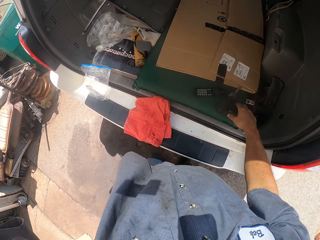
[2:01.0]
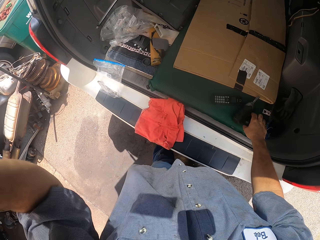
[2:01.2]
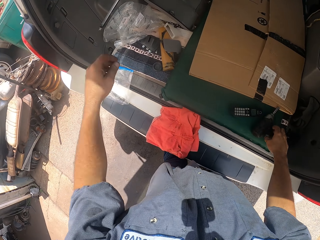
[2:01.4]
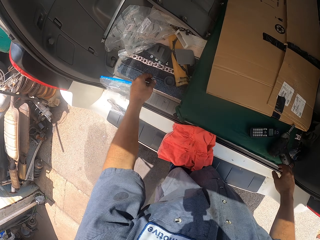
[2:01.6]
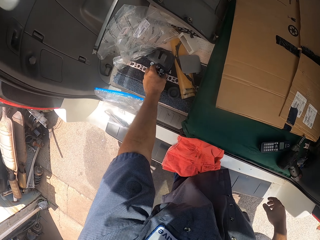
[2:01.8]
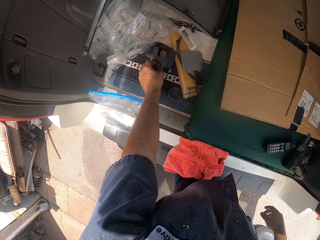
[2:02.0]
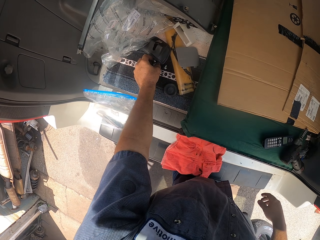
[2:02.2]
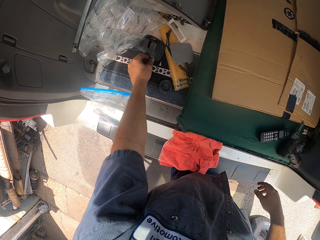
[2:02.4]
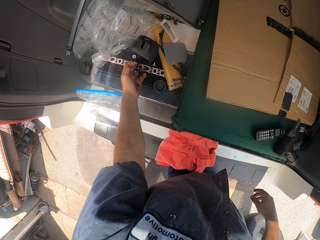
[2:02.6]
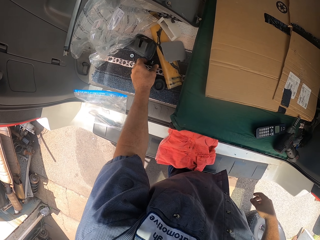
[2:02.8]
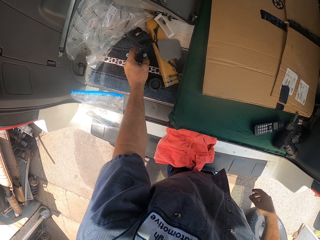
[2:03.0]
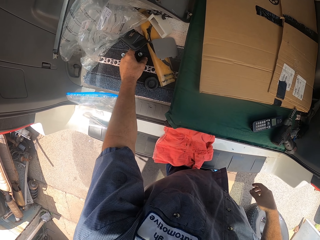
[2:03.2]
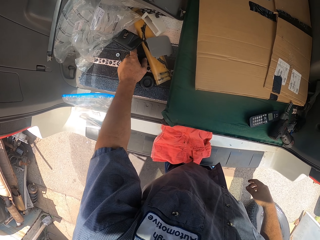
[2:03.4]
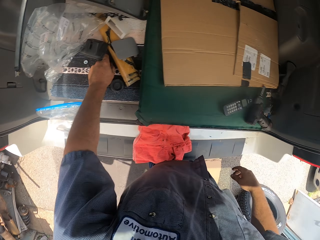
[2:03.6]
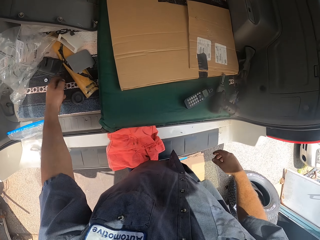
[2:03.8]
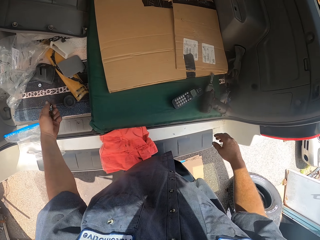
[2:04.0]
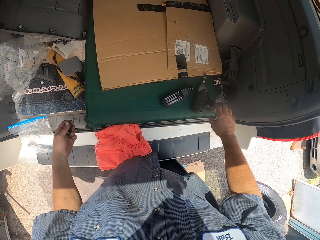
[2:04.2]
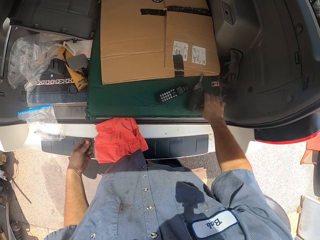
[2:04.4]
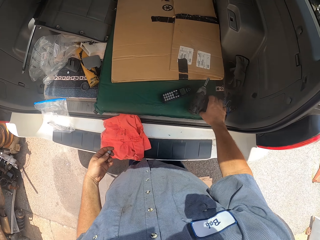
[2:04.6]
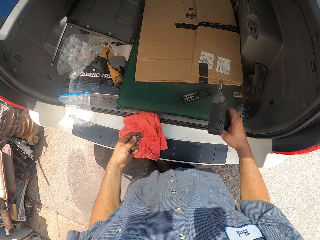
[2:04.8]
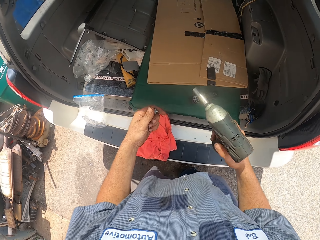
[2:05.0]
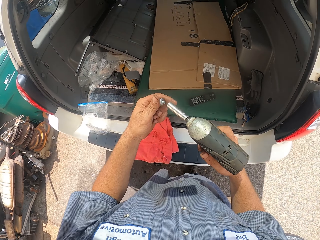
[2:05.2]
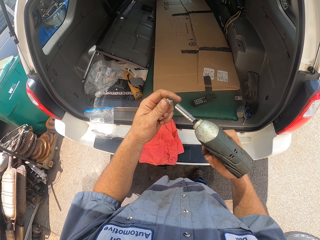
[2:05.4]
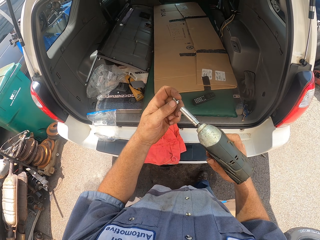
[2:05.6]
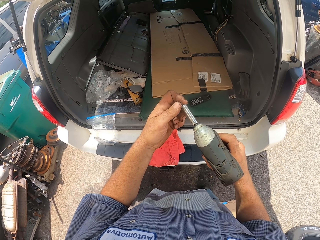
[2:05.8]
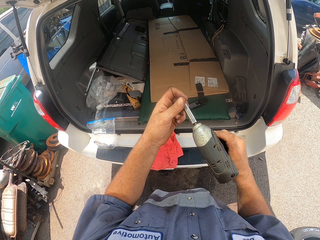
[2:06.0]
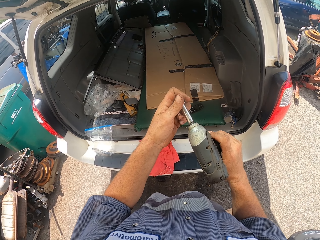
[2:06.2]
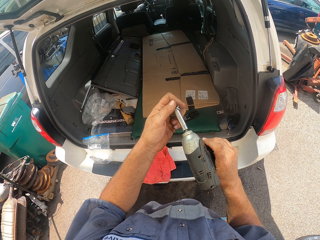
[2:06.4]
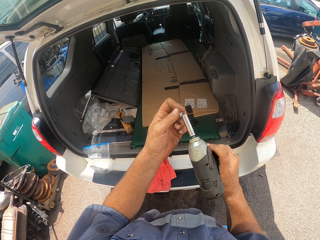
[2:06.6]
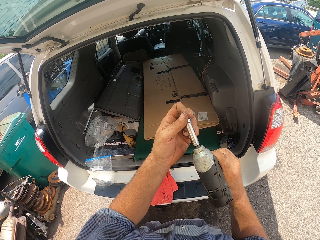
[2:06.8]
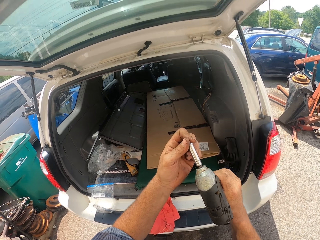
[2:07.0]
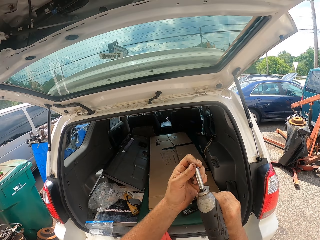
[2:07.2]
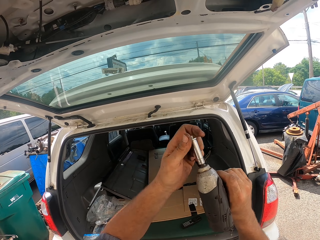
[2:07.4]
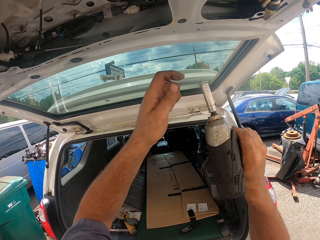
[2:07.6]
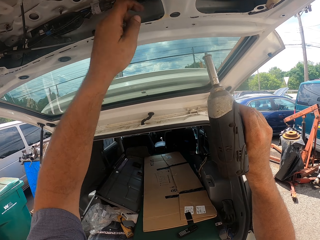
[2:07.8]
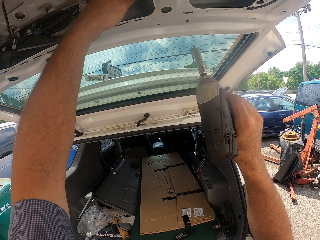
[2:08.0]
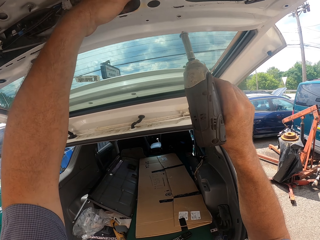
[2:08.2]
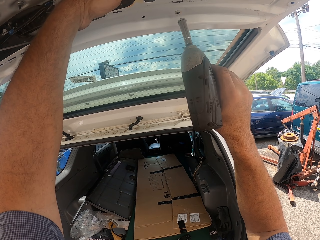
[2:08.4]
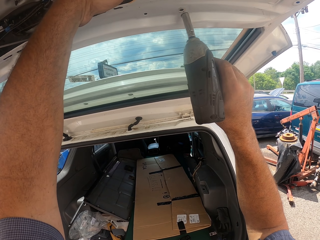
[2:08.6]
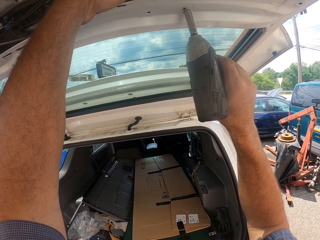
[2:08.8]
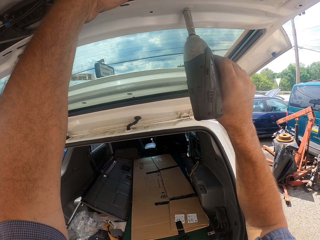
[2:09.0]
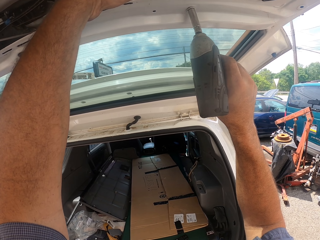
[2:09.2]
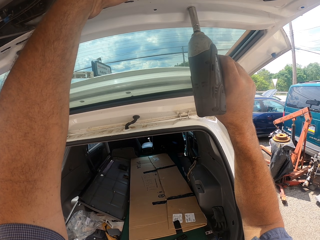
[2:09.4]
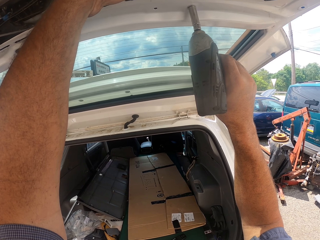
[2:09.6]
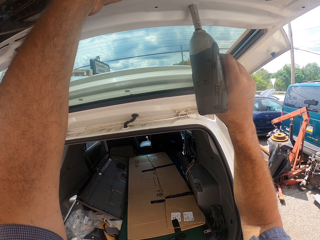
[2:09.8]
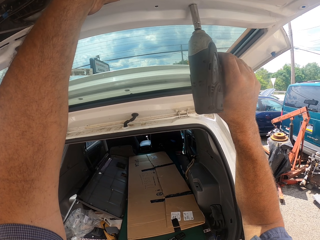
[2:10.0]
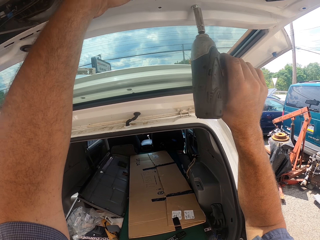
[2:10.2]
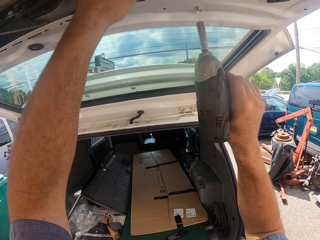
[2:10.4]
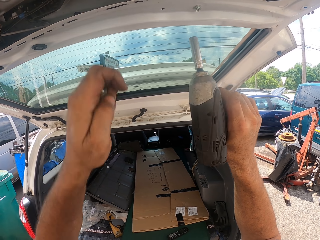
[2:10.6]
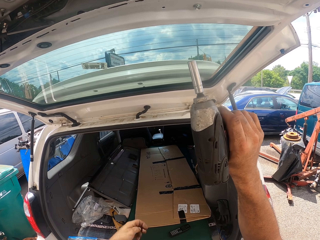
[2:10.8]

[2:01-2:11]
The camera wearer picks up bolts from the trunk. They take the impact wrench from the trunk. They place a bolt in the impact wrench. They tighten the bolt with the impact wrench on the car boot.

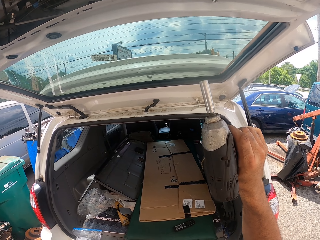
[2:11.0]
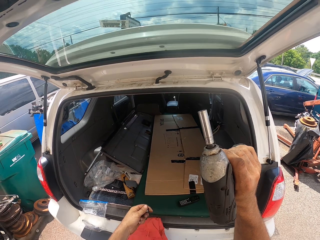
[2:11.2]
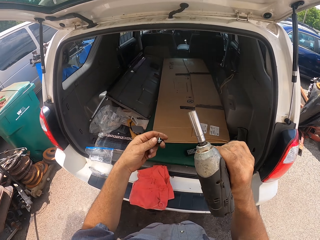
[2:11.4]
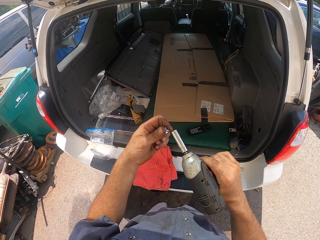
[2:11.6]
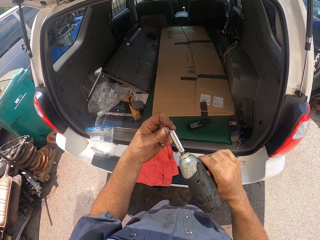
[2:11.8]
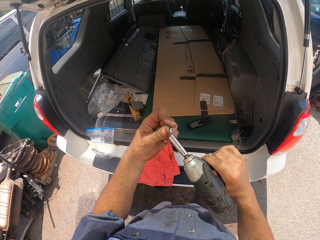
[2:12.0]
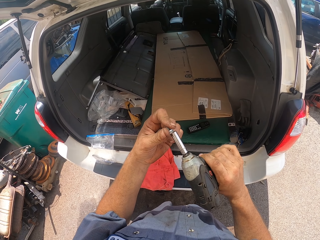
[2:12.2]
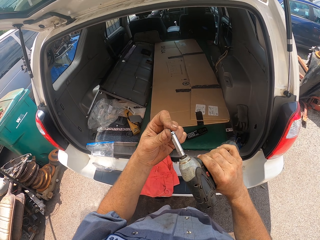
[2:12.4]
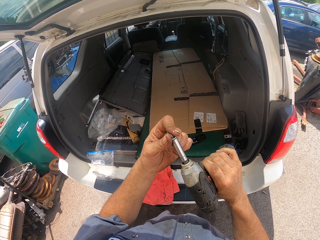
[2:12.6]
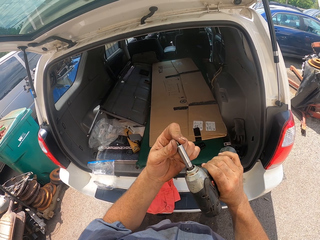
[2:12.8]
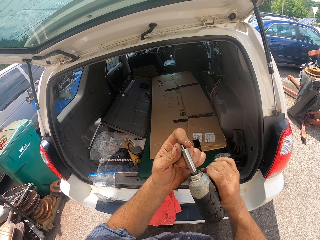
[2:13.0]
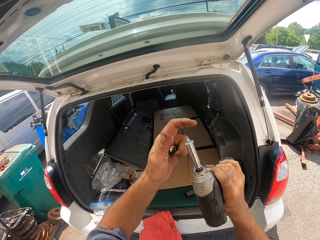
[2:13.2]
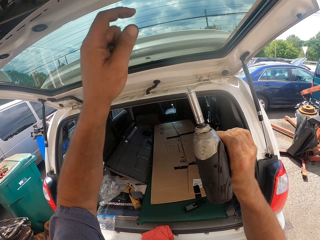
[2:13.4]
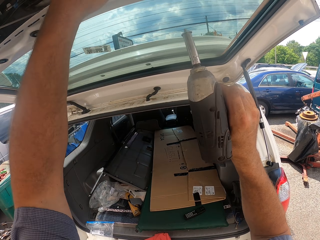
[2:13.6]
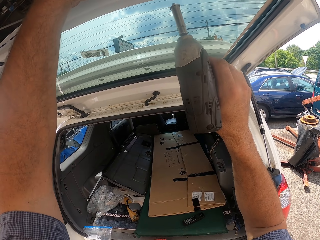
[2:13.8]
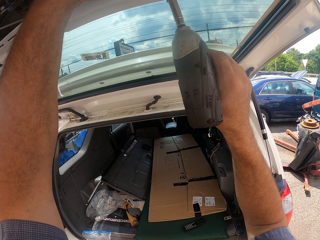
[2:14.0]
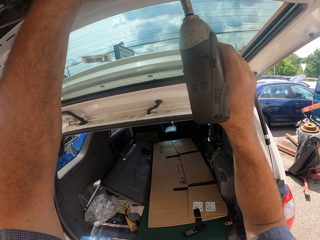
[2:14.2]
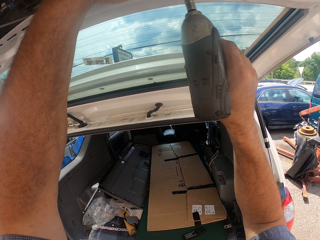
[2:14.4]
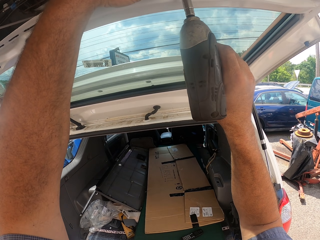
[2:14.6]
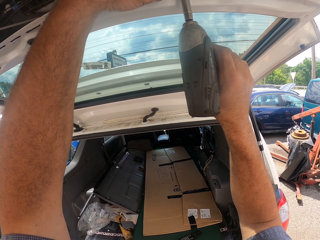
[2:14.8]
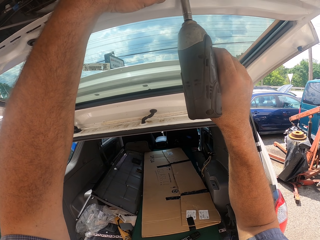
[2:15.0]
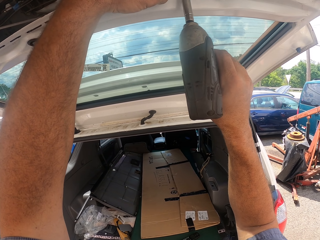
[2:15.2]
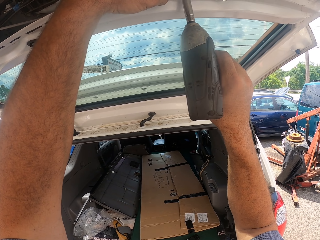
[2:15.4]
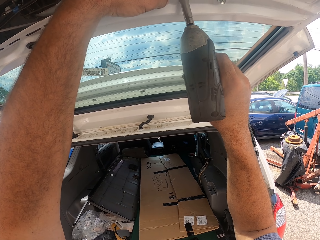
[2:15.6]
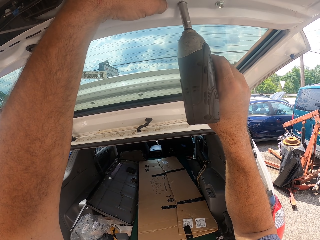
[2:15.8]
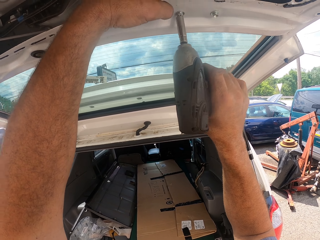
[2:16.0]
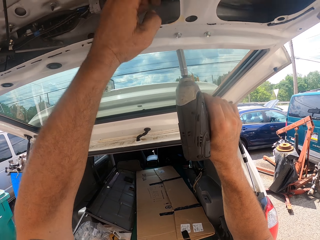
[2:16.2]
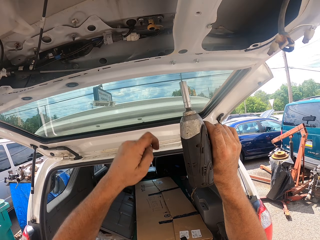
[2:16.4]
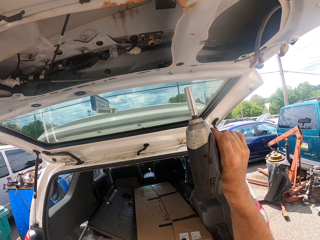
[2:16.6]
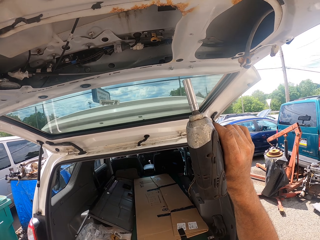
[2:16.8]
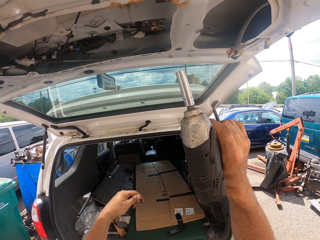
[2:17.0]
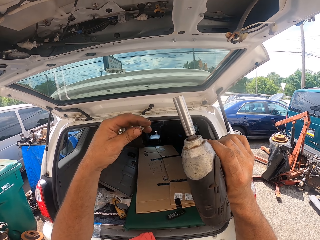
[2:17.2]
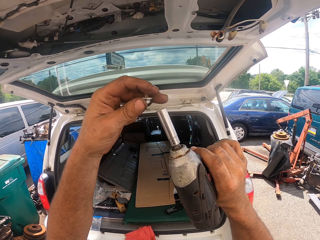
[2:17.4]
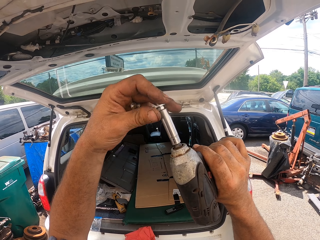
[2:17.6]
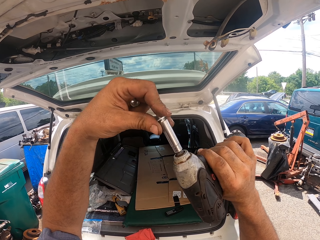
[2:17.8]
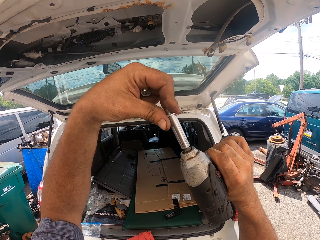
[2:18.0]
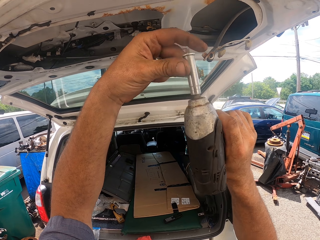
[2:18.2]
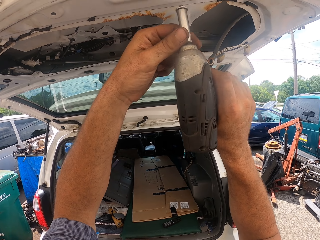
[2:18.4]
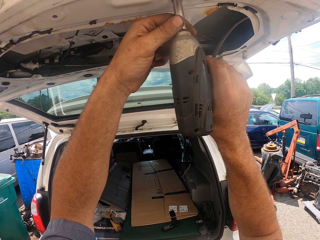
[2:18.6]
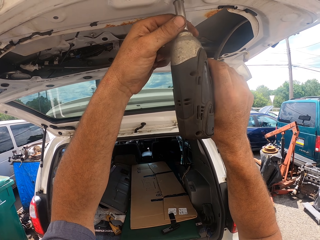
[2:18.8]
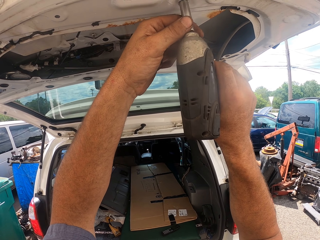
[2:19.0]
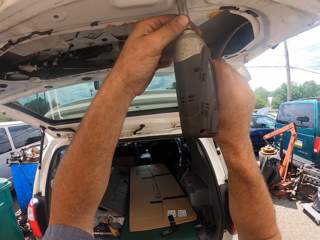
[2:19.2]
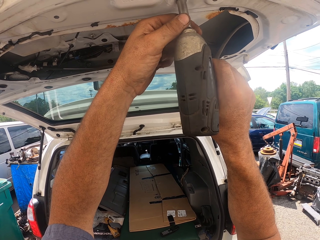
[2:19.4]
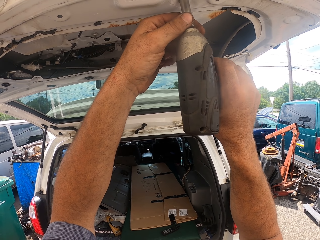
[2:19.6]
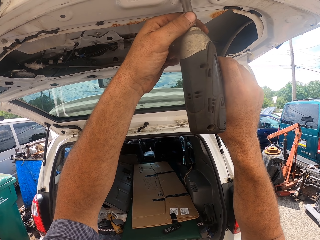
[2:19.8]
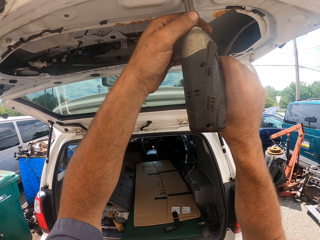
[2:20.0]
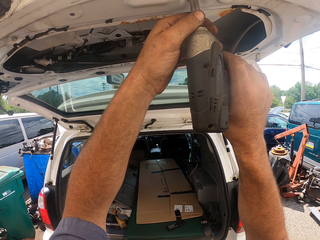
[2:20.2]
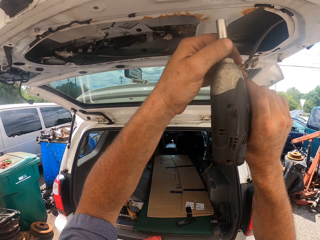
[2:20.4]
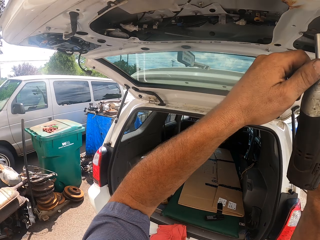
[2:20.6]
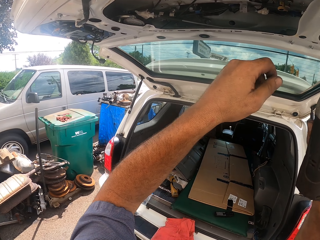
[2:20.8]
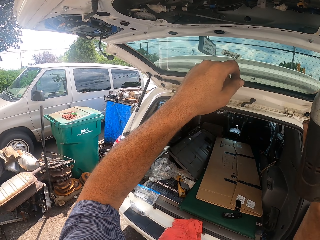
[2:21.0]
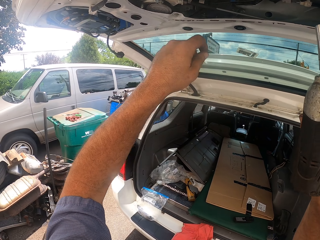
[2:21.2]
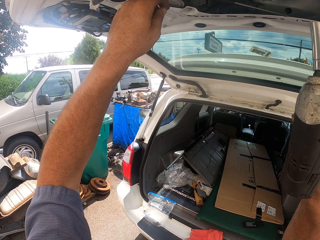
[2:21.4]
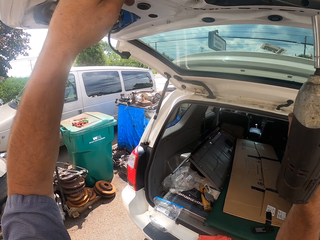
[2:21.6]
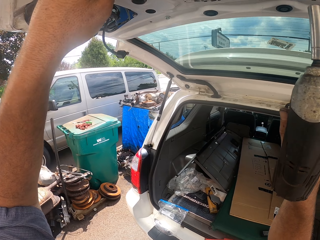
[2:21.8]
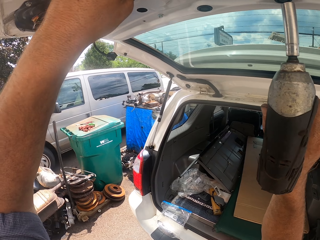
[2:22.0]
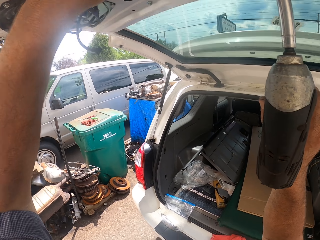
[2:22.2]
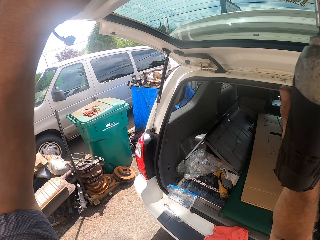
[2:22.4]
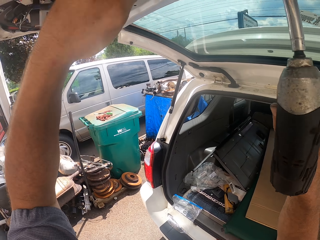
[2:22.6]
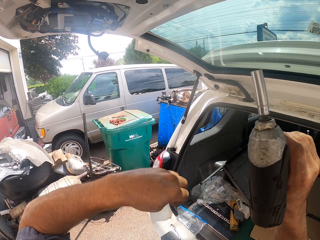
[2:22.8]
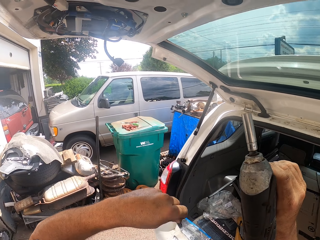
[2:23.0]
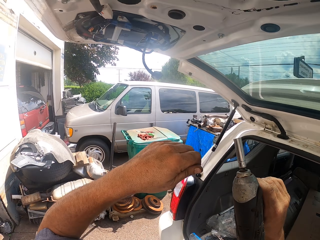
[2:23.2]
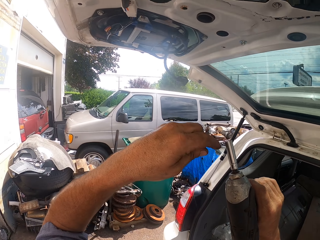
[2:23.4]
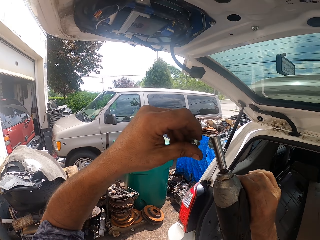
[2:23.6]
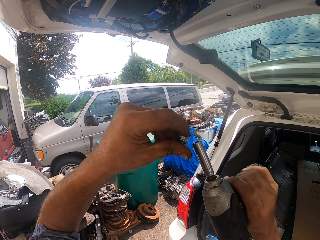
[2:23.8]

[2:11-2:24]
The camera wearer places a bolt in the impact wrench. They tighten the bolt with the impact wrench on the car boot. They place a bolt in the impact wrench. They tighten the bolt with the impact wrench on the car boot.
